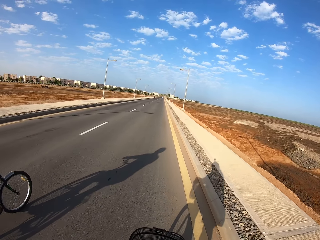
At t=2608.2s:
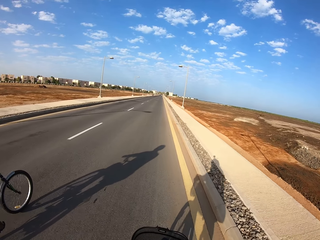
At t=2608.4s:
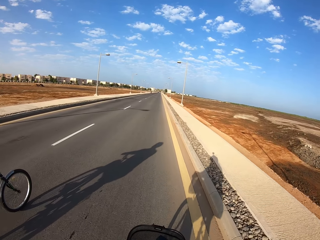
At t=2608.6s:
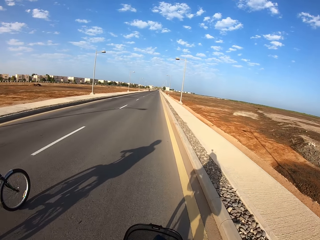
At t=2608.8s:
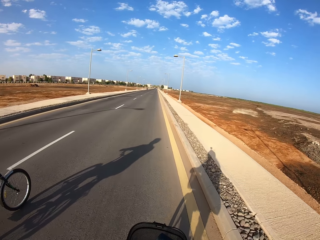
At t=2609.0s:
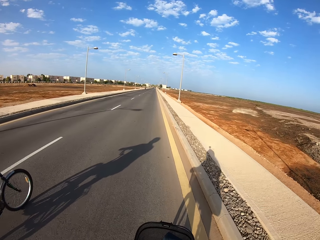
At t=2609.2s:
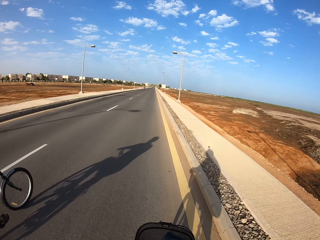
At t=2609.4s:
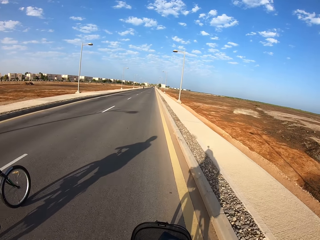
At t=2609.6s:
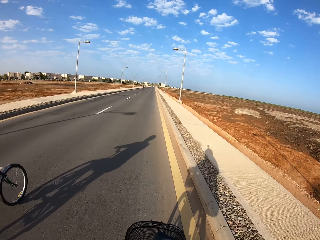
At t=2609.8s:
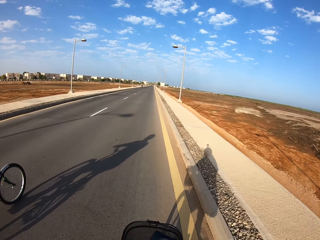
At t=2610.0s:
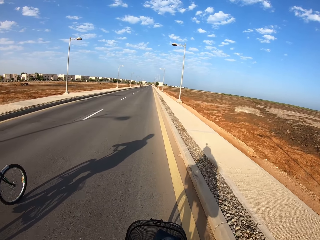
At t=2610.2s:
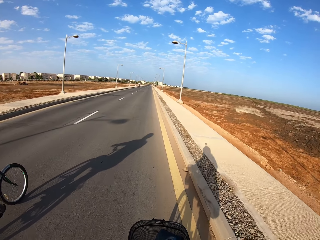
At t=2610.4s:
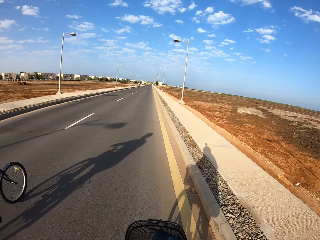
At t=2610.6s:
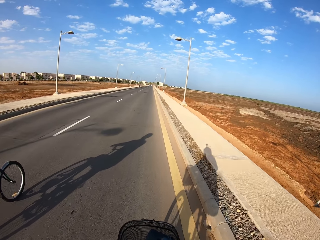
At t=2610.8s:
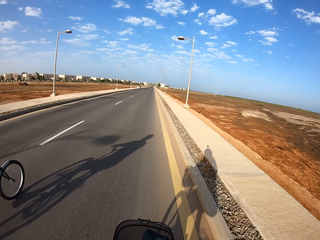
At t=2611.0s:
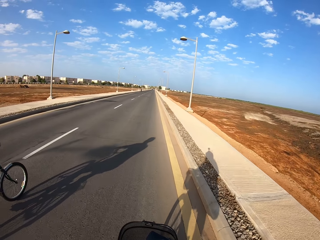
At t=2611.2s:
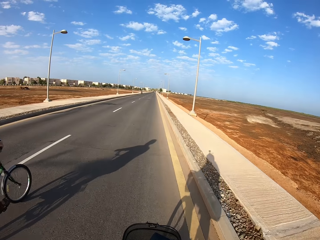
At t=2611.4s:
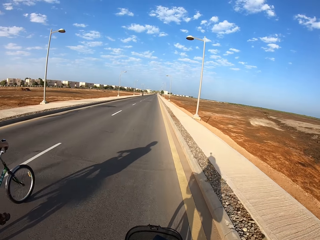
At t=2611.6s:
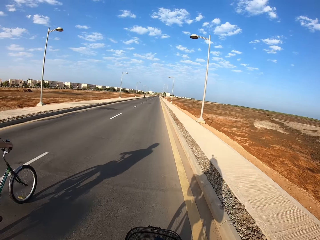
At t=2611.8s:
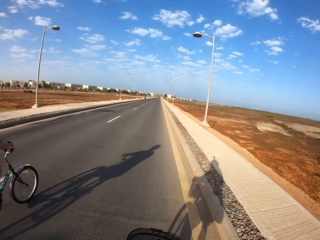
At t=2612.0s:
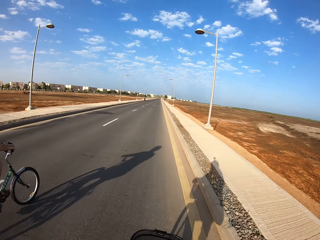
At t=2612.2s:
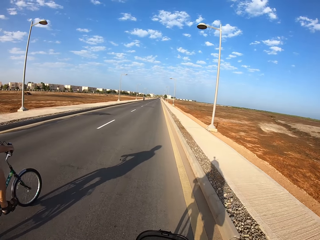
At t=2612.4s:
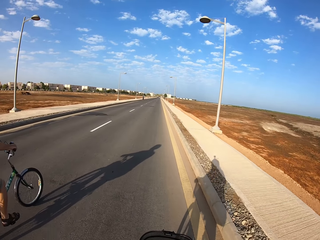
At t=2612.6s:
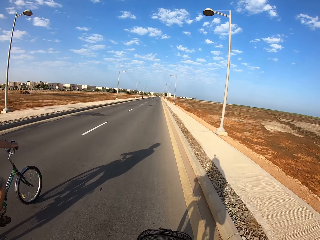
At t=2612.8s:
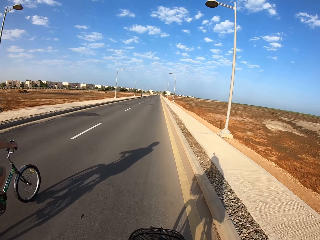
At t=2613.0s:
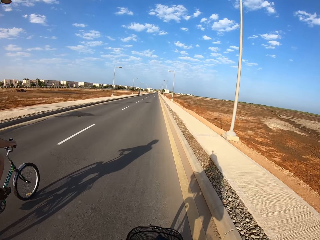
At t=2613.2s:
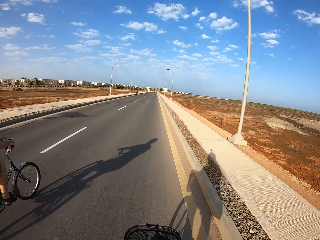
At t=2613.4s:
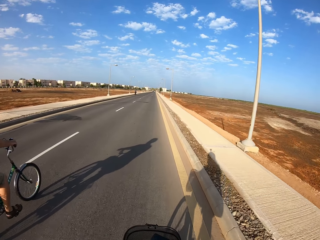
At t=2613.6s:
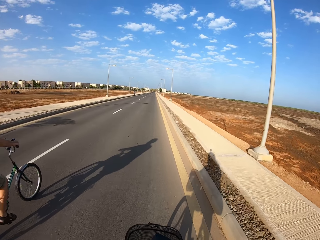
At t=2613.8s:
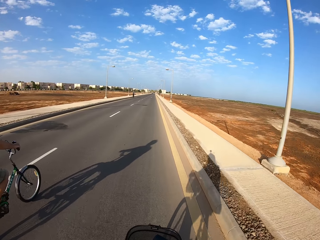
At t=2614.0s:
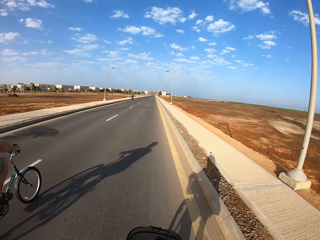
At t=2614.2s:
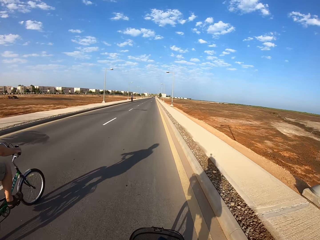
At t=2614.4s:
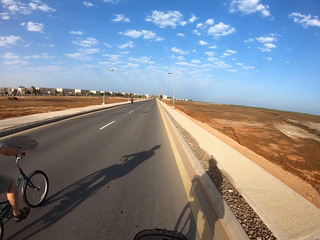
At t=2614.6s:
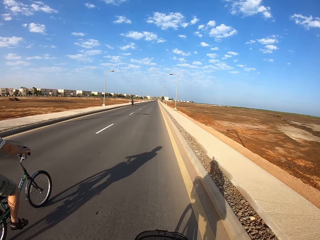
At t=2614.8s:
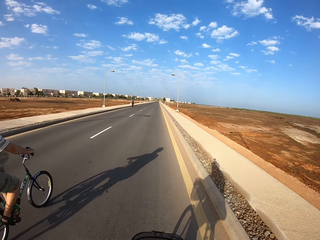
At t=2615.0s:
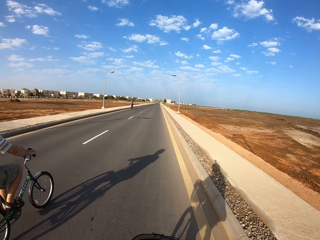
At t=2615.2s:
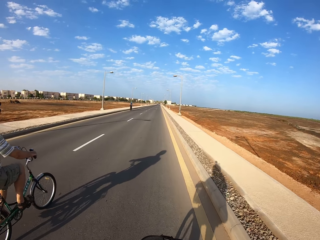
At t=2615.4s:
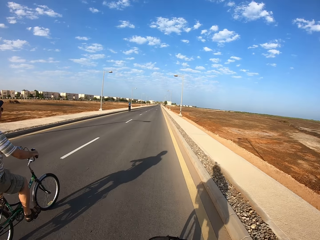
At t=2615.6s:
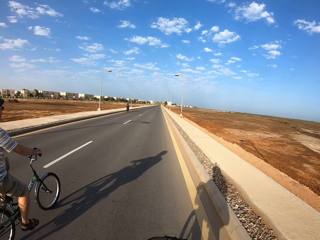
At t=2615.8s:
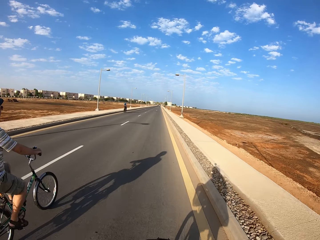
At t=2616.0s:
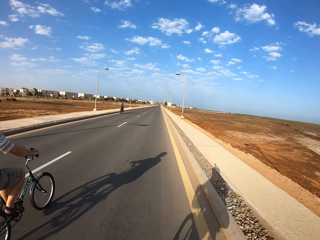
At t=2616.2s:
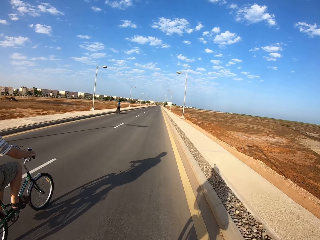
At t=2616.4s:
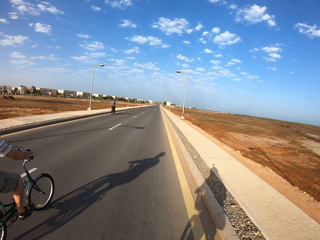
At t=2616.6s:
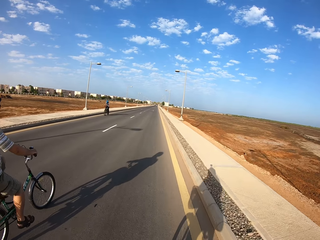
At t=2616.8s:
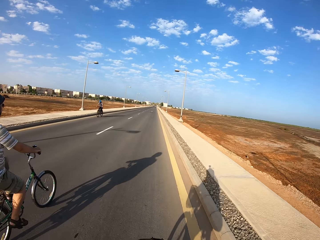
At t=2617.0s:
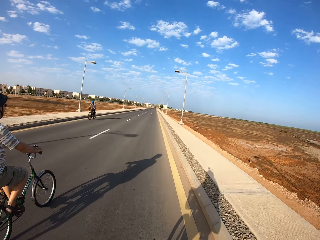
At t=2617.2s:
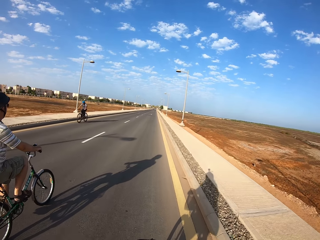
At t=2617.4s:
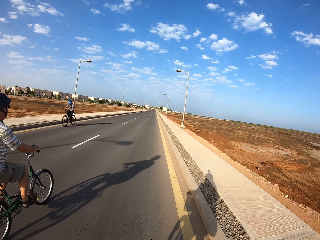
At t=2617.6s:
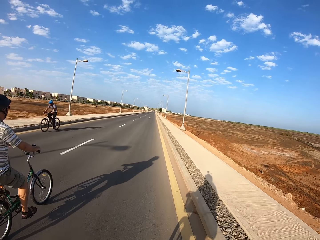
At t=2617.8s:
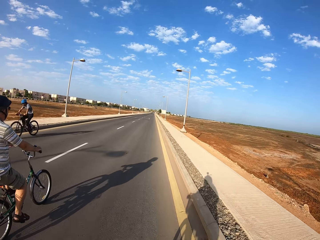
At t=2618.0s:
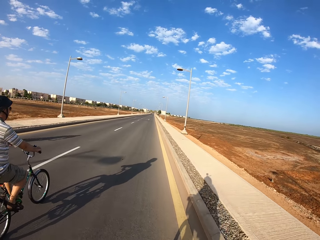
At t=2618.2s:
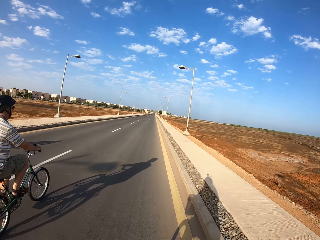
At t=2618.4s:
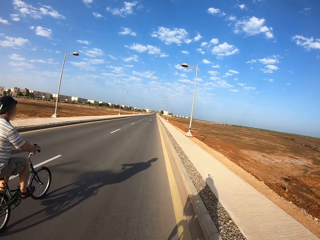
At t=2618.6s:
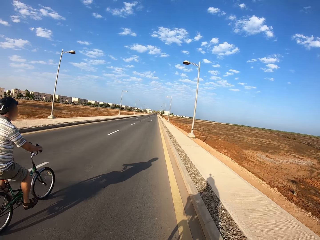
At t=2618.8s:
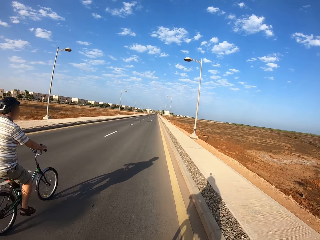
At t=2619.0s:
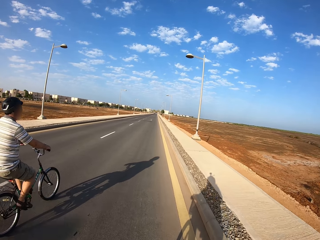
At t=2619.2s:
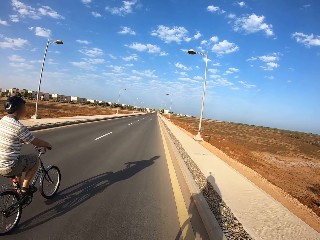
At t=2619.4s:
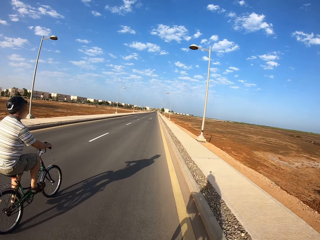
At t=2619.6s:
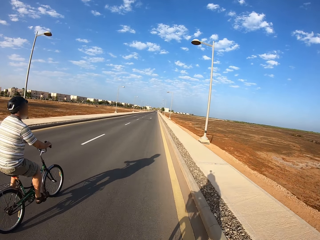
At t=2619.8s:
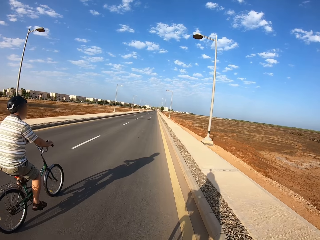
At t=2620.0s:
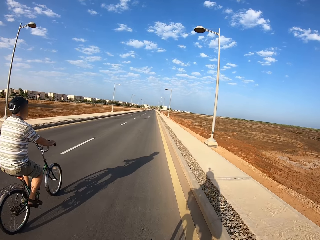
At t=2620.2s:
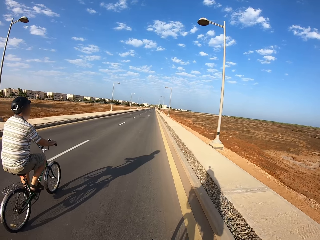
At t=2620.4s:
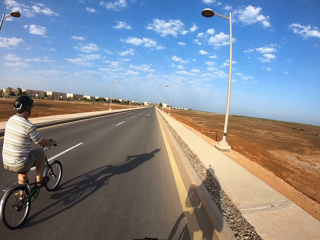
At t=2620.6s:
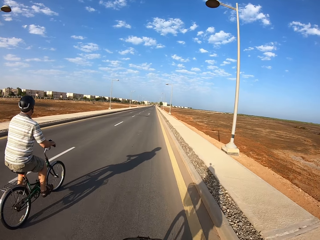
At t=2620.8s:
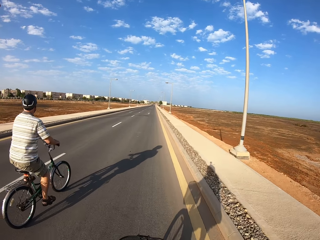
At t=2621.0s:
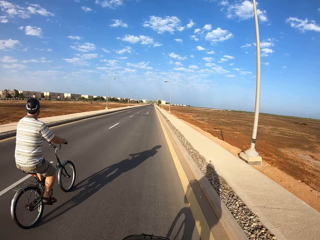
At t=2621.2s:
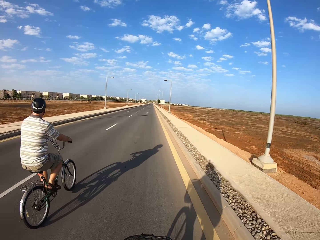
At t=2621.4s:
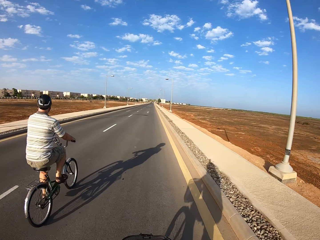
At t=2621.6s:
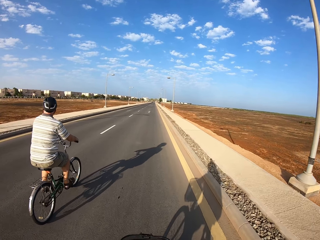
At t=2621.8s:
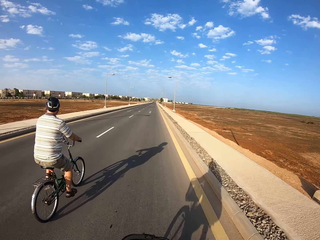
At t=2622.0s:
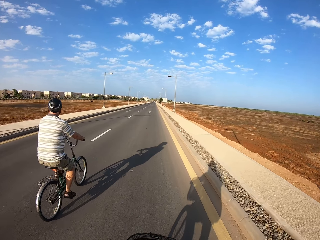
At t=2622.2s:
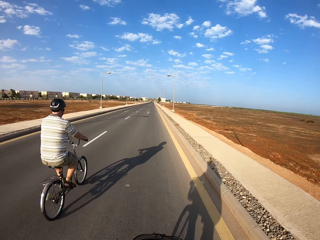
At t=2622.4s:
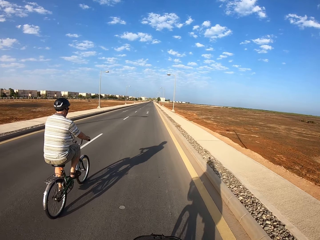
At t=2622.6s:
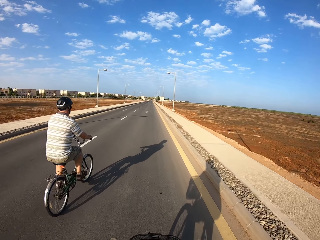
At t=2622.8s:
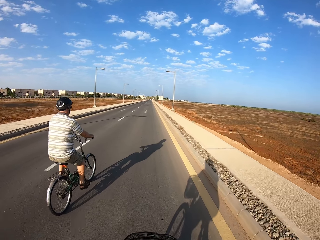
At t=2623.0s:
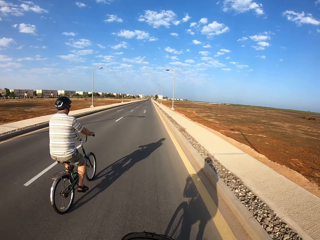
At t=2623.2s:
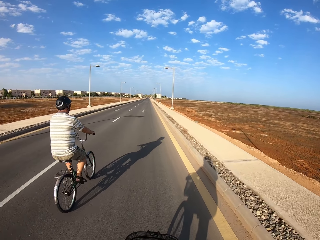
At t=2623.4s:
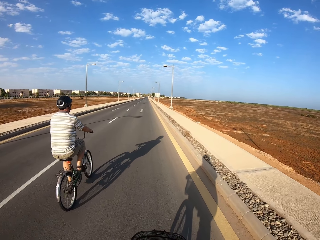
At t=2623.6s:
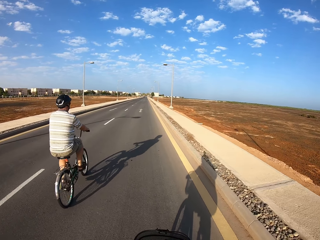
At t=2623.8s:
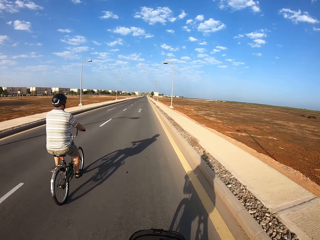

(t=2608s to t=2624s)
A cyclist cycles a bicycle on the road. Another cyclist cycles a bicycle in the opposite direction on the road, towards the camera wearer. The first cyclist cycles the bicycle on the road.

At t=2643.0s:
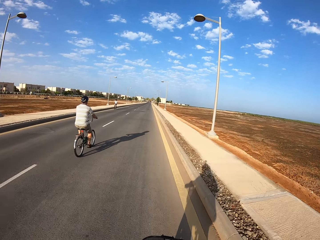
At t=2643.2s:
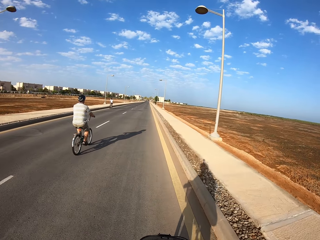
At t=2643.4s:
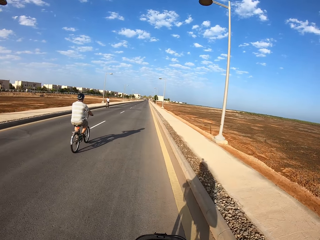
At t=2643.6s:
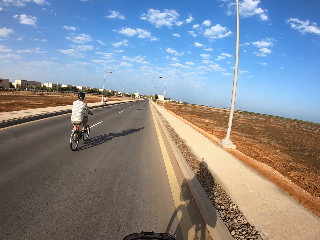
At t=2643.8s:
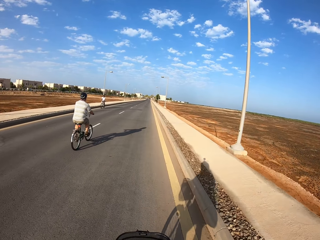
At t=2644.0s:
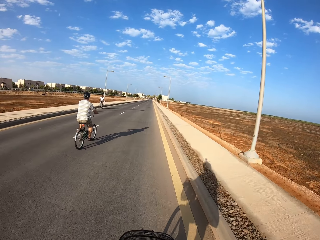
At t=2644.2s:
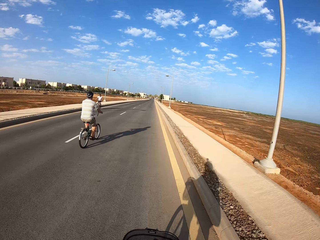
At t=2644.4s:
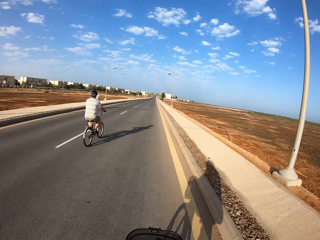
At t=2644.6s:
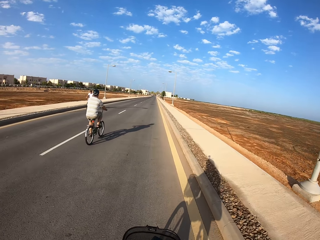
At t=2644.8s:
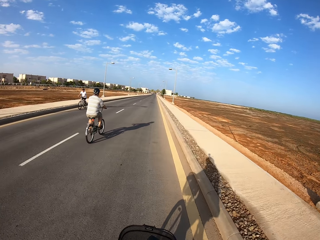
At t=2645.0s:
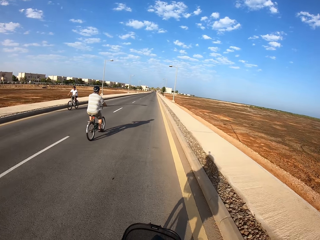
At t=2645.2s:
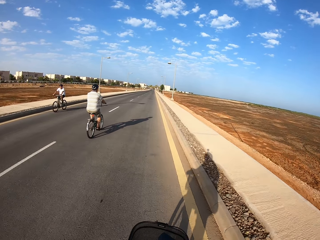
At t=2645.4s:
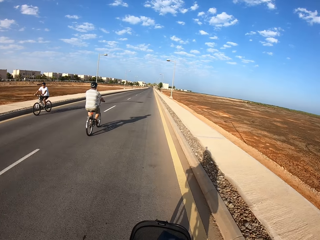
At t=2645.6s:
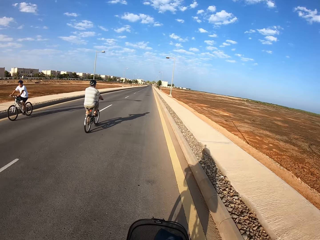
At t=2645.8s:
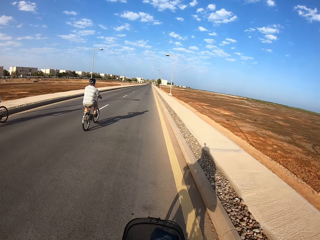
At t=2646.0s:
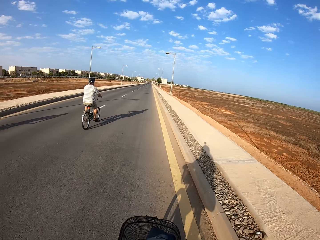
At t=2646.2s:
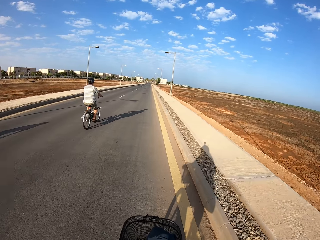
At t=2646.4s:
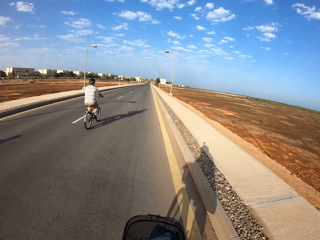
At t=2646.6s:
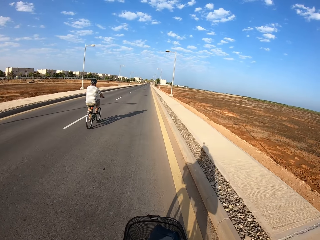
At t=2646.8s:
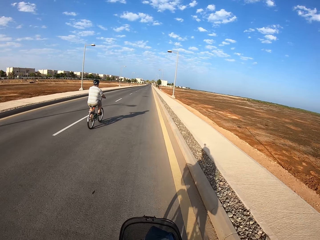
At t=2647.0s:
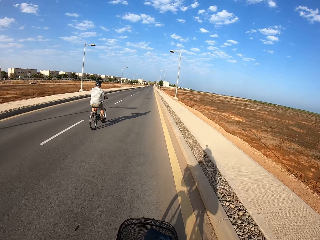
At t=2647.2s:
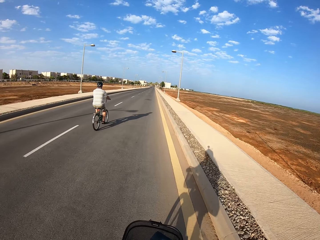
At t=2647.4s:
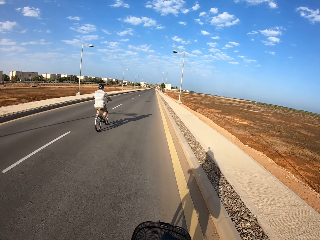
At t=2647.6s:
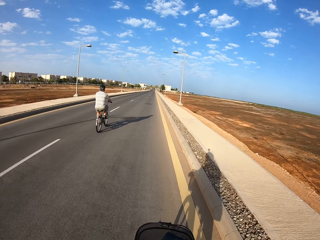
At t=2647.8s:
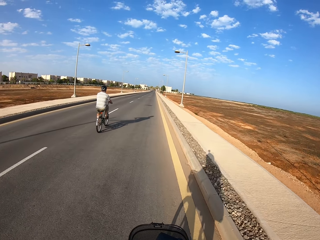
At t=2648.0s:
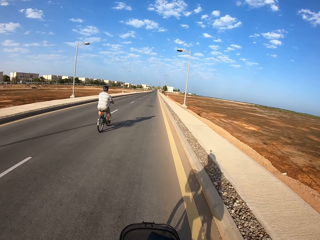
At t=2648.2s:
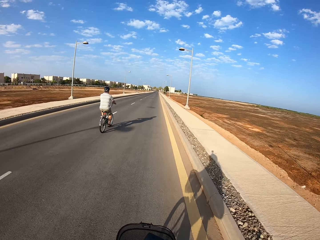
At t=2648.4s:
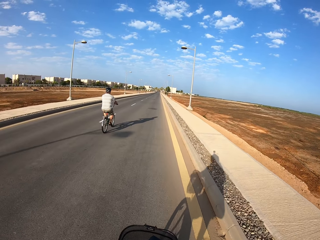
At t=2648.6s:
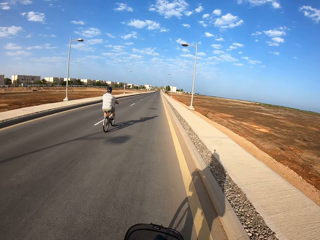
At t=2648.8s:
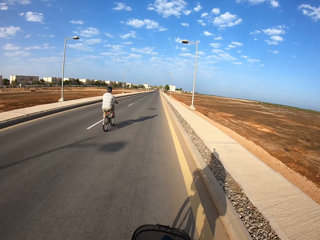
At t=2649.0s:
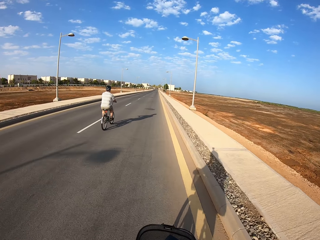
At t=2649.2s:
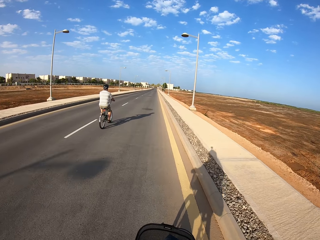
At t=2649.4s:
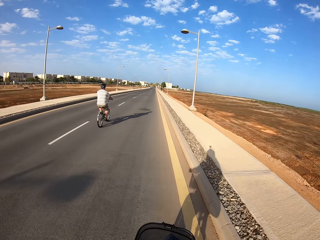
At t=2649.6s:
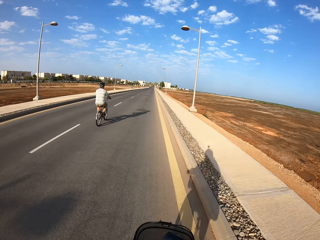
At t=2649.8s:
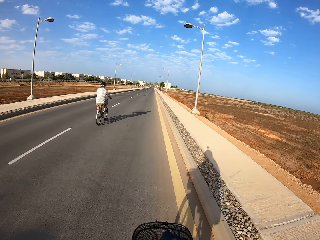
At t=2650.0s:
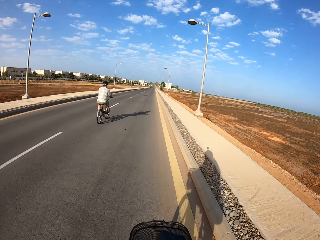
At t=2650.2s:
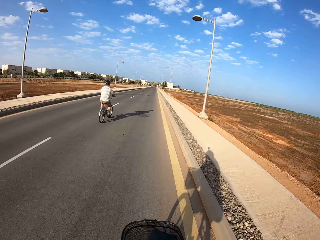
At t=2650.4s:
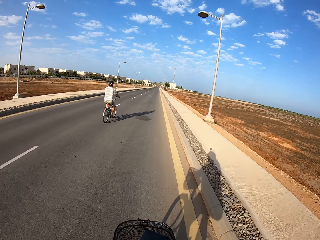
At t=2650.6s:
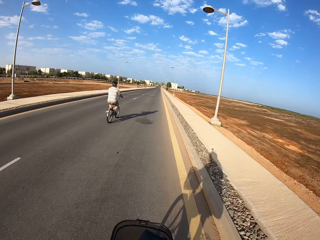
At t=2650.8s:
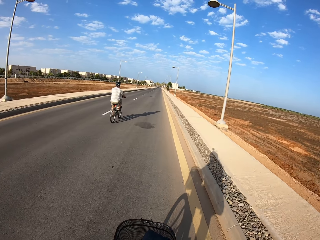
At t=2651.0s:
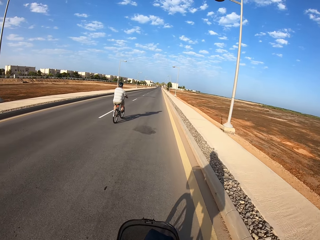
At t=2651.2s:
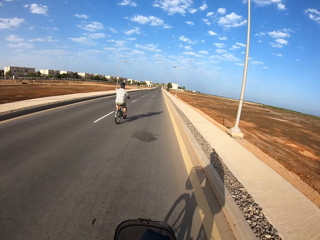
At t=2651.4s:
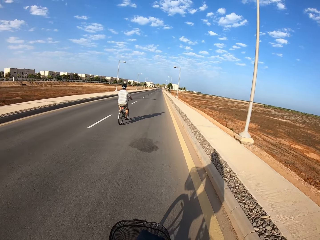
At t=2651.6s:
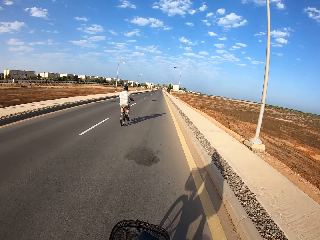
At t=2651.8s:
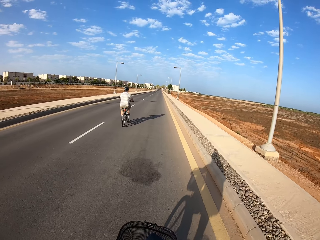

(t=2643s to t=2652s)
A cyclist cycles a bicycle in the opposite direction on the road, towards the camera wearer. Another cyclist cycles a bicycle on the road.
